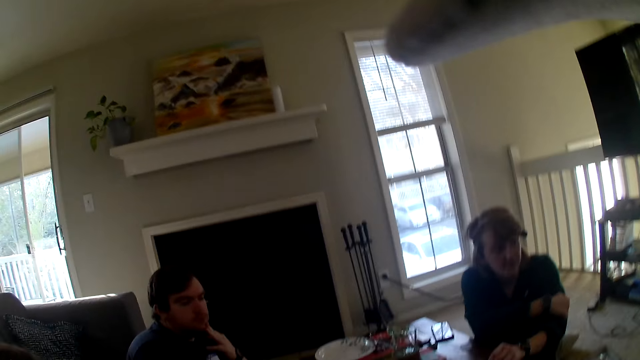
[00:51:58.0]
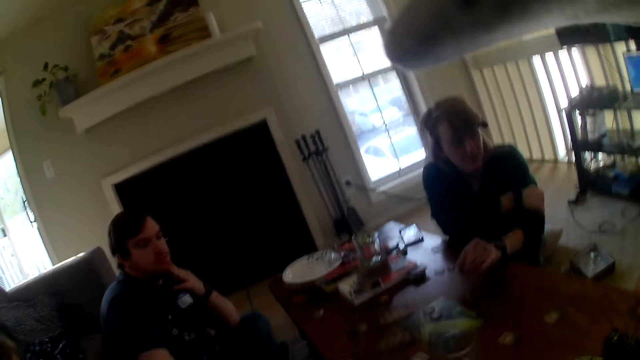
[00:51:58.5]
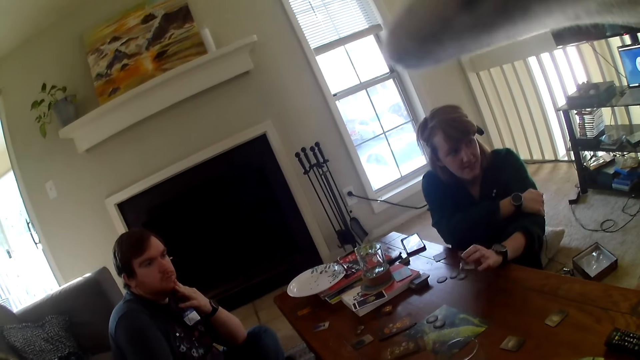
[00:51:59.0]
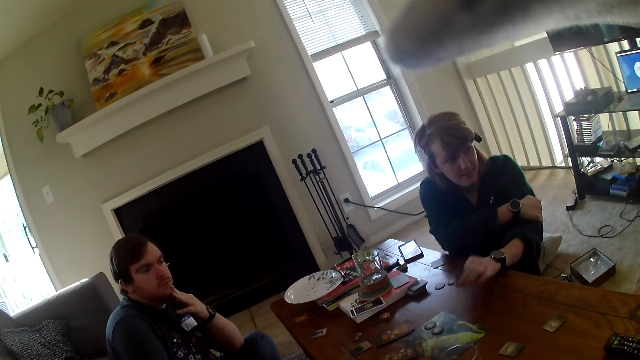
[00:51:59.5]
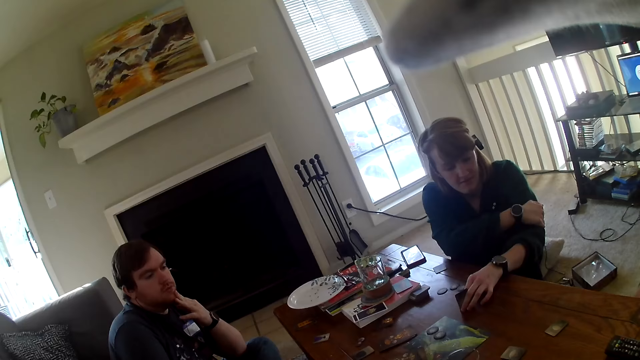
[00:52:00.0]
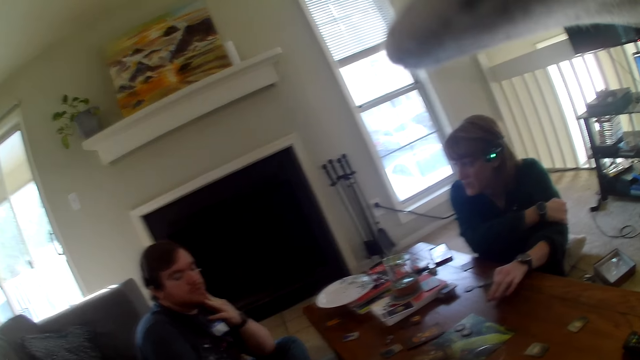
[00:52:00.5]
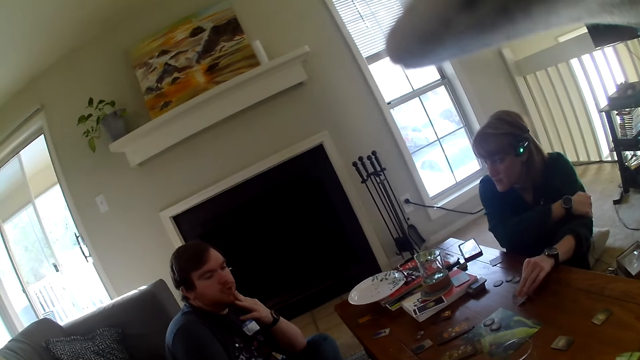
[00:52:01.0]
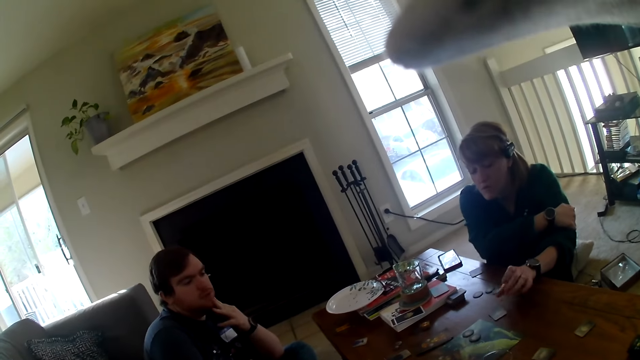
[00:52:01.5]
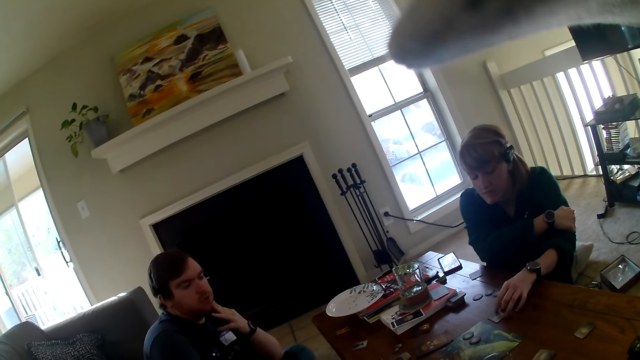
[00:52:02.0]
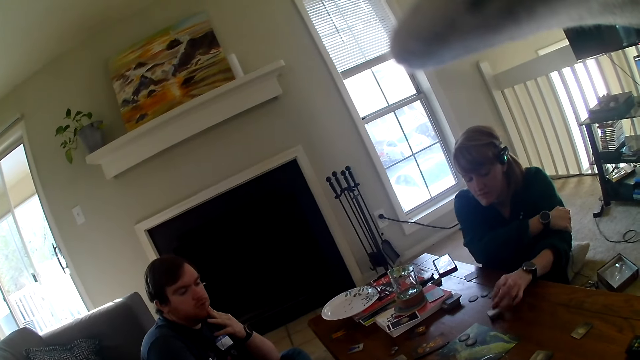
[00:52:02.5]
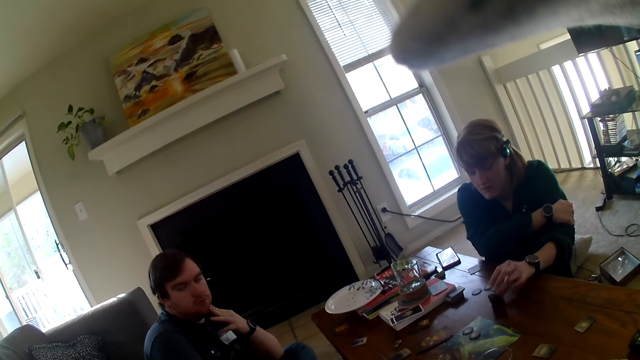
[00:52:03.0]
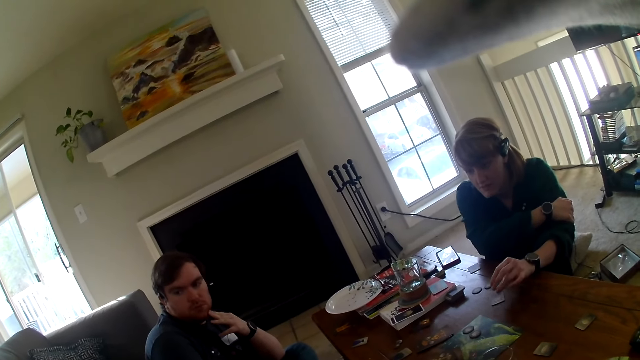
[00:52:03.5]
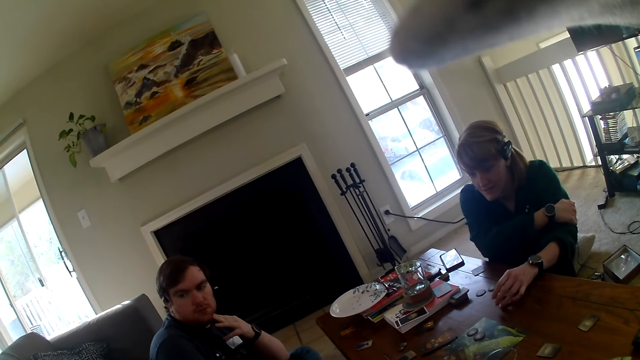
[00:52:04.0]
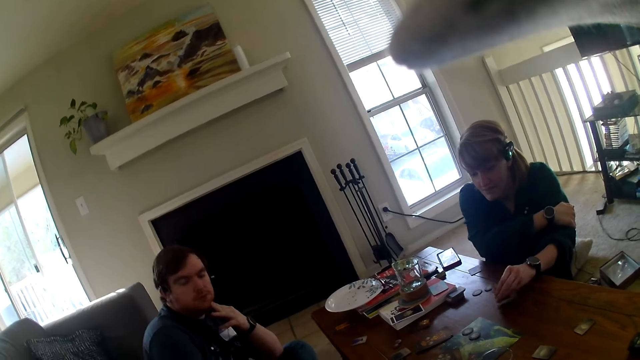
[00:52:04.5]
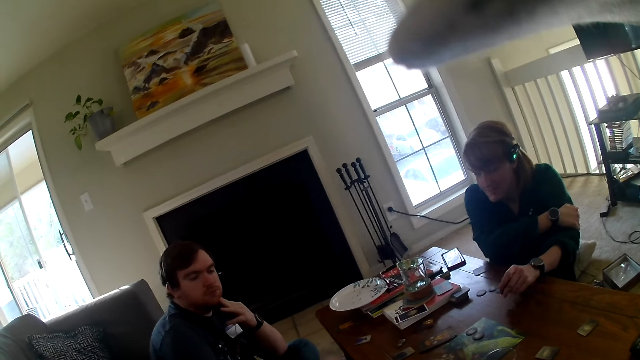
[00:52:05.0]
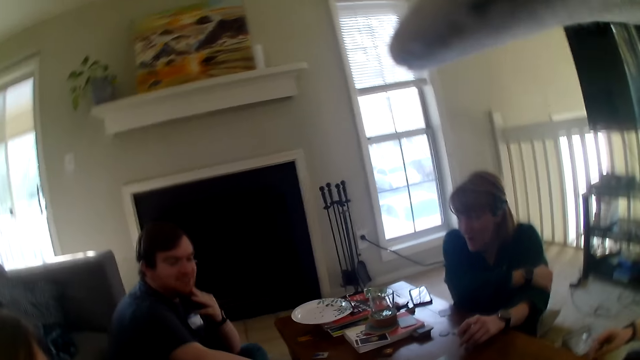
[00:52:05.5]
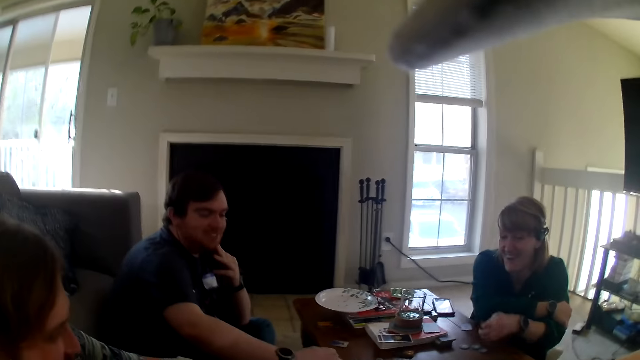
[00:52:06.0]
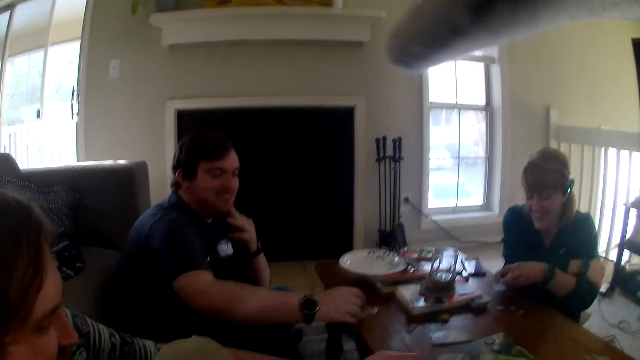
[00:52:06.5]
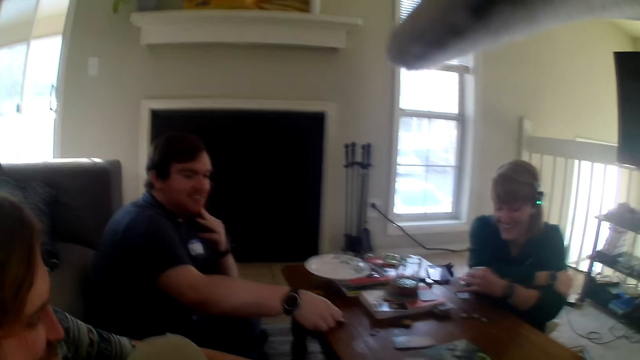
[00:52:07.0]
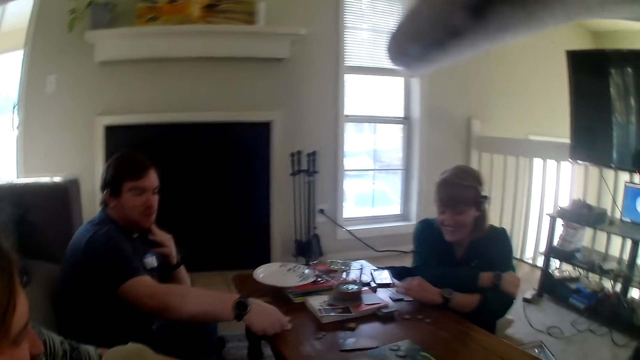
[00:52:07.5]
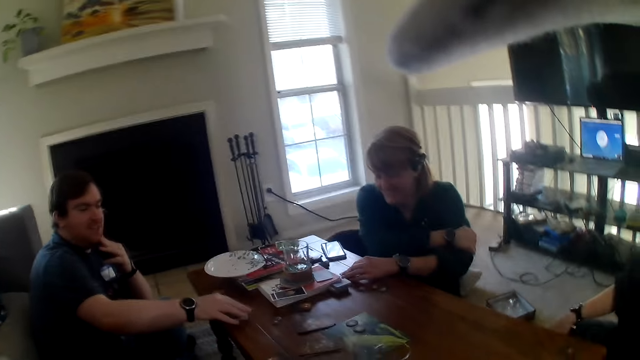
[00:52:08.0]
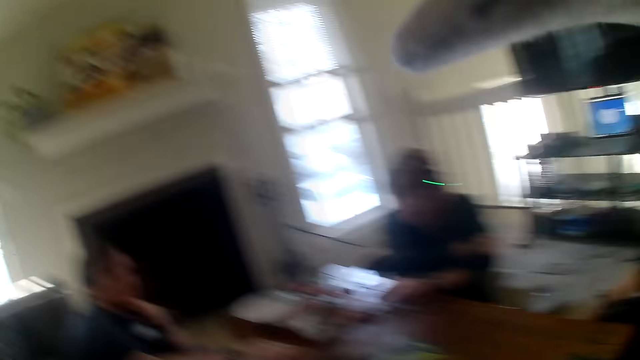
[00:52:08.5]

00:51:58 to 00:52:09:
A person taps the card on the table. Another person touches a card. Another person arranges the cards on the table. Another person picks up a card.

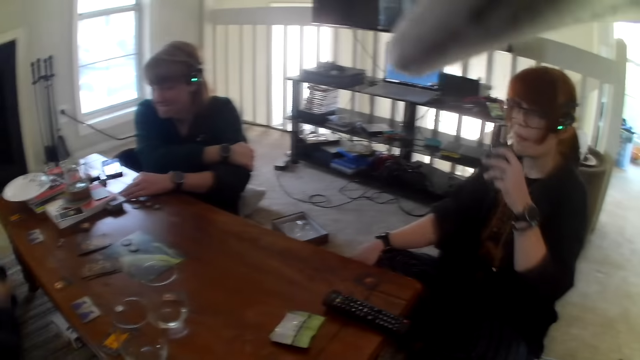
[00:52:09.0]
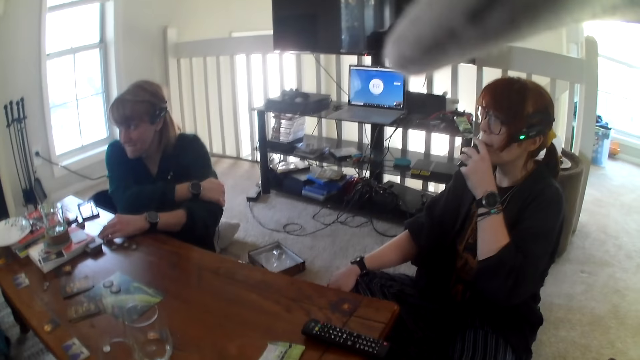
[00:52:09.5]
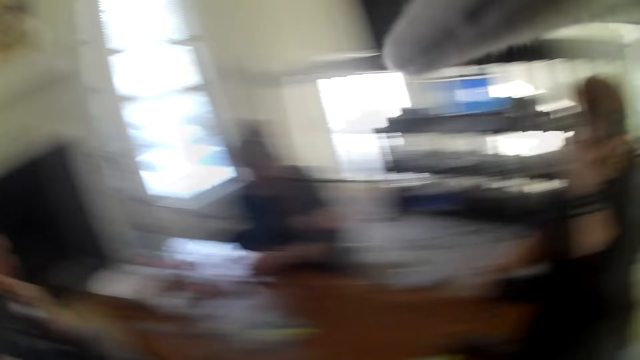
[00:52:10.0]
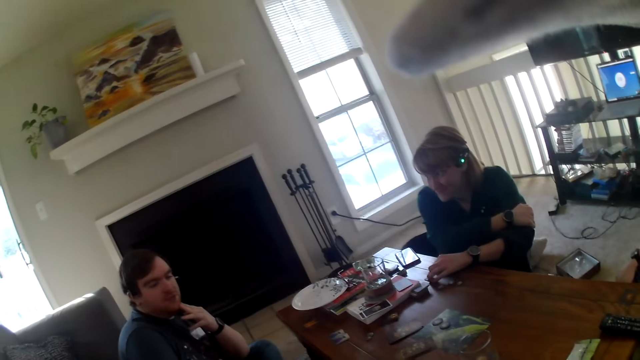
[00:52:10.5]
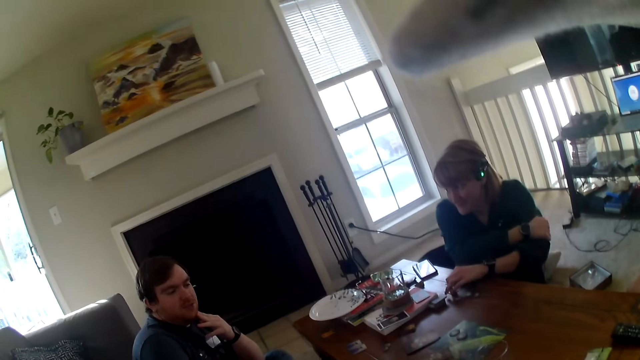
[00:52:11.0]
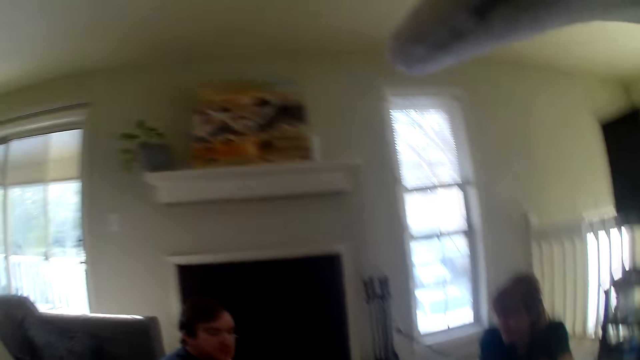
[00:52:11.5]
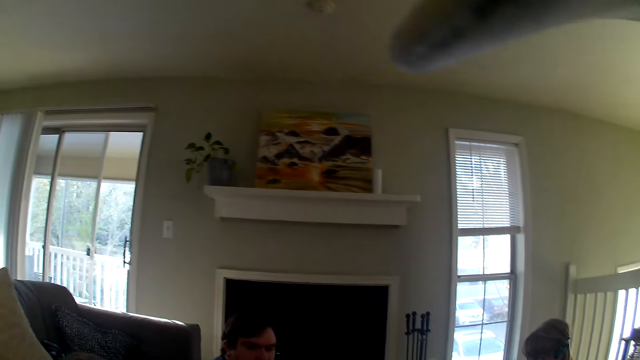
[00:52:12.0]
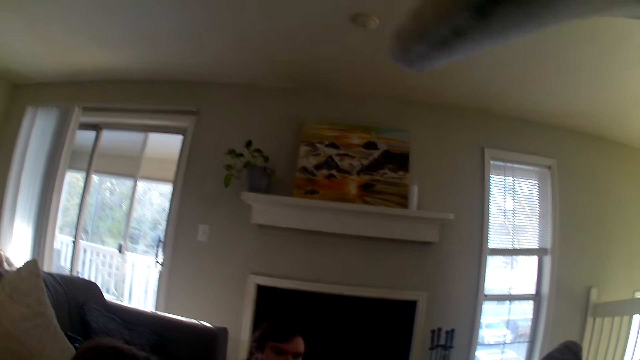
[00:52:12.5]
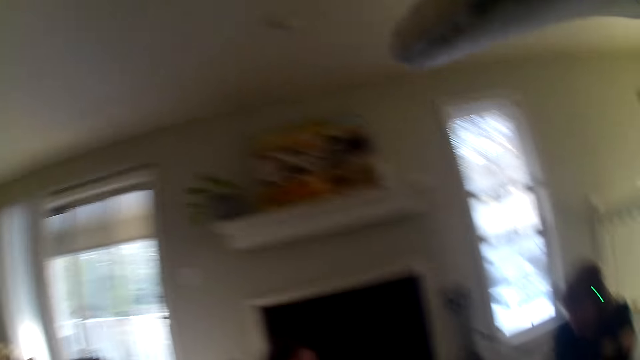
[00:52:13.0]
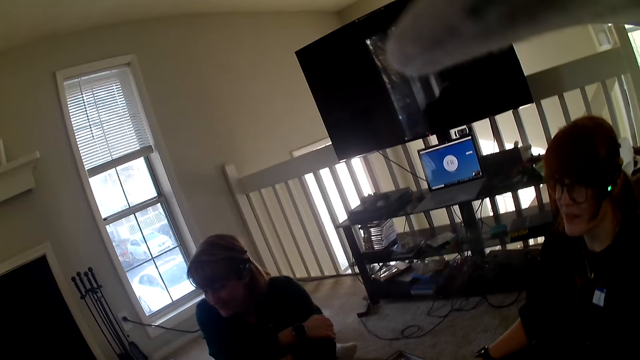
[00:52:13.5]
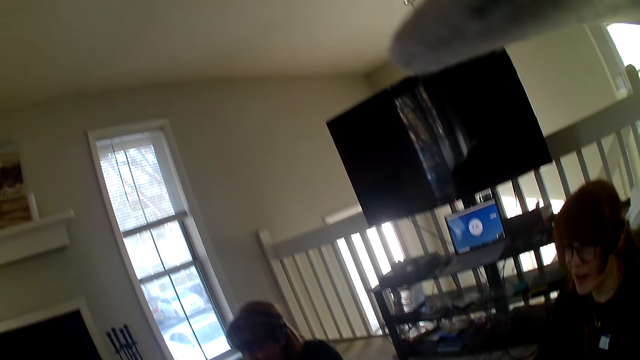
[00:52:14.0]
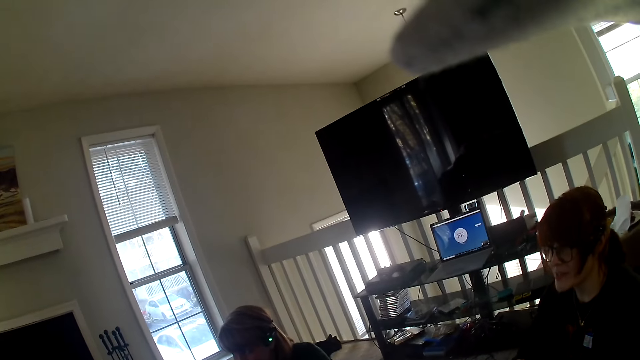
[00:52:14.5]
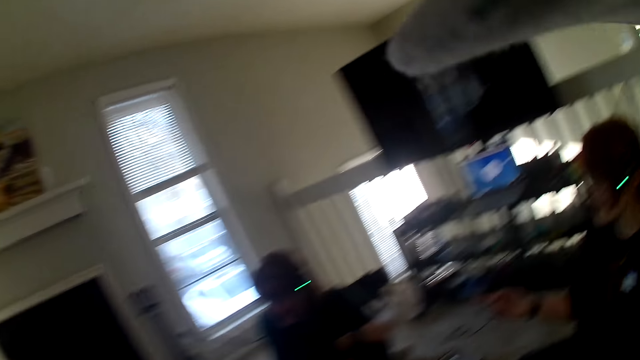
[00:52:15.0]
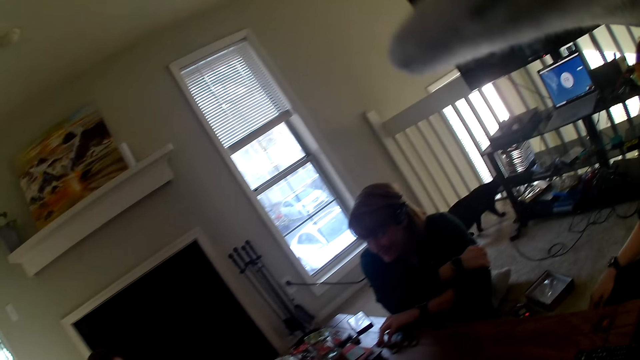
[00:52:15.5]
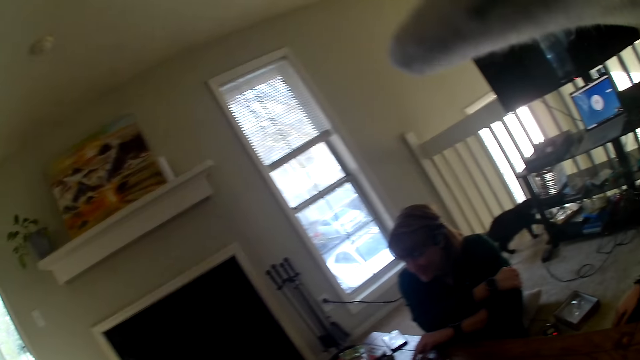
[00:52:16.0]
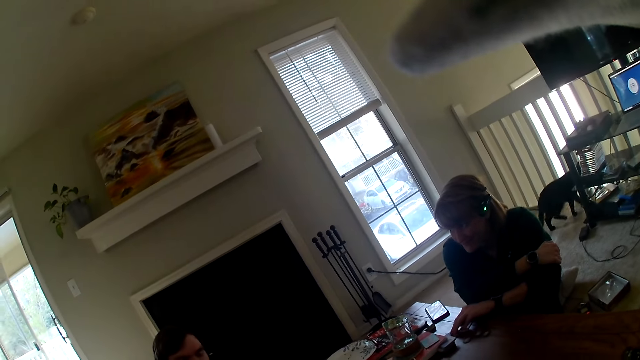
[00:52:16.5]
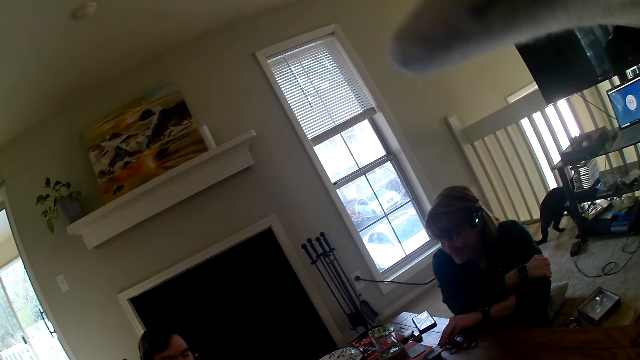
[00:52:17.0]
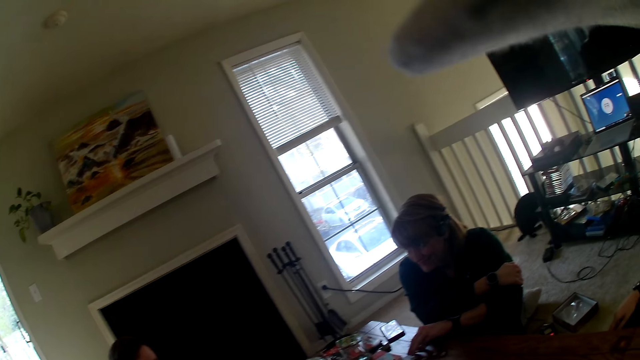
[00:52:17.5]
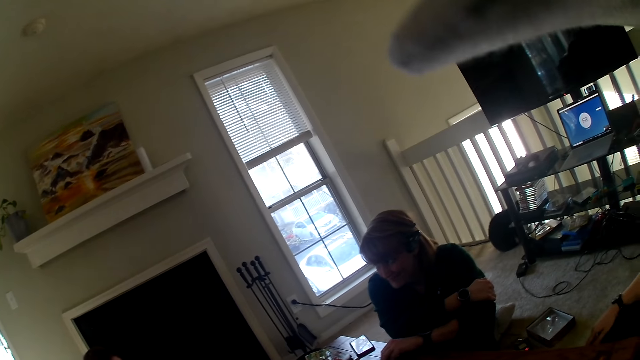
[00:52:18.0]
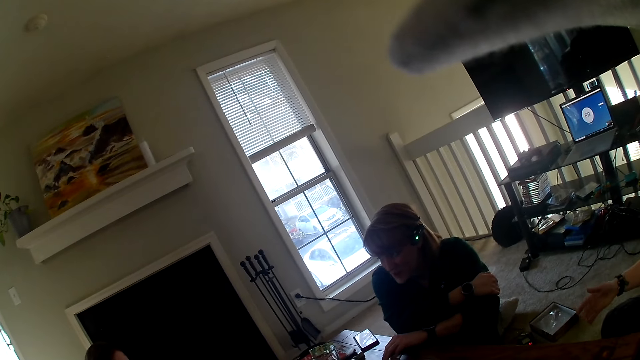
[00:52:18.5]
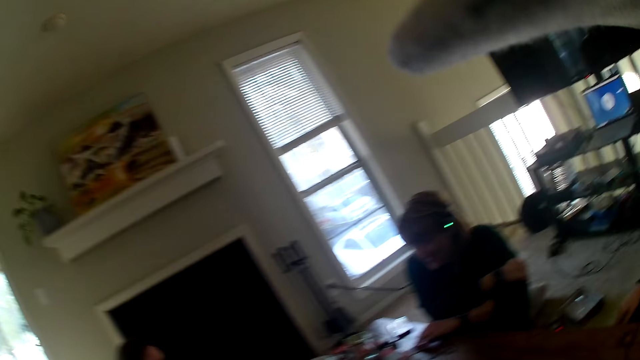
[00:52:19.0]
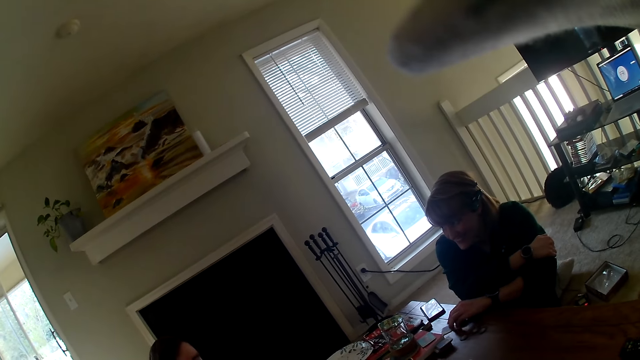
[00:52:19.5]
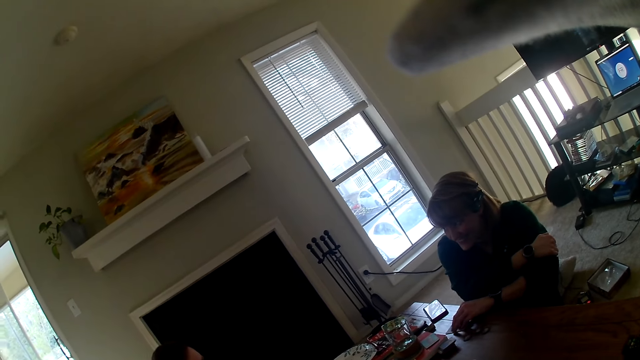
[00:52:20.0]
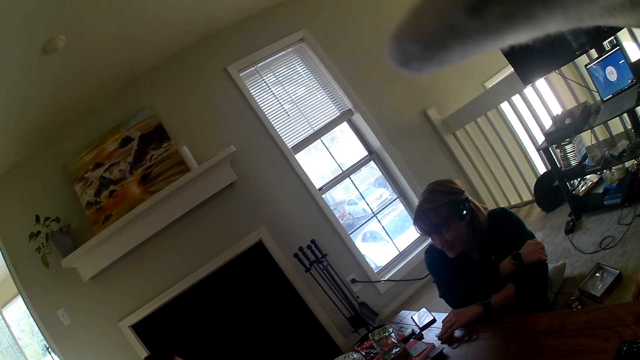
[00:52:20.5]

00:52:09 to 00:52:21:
A person touches her face. Another person puts a card on the mouth. The camera wearer looks around. They look at a third person.
